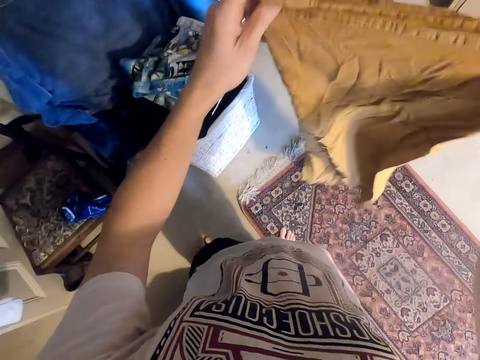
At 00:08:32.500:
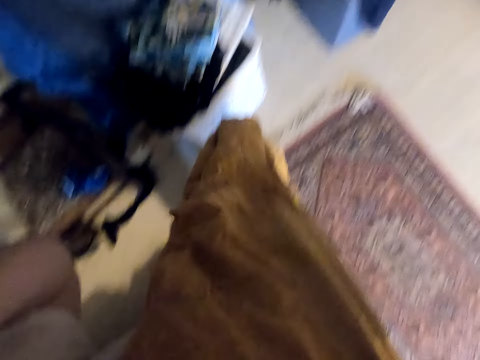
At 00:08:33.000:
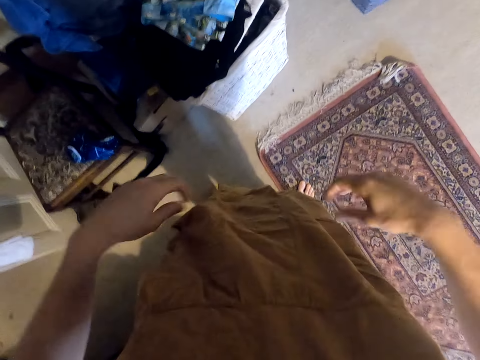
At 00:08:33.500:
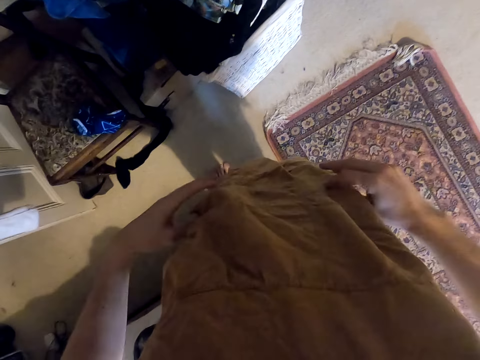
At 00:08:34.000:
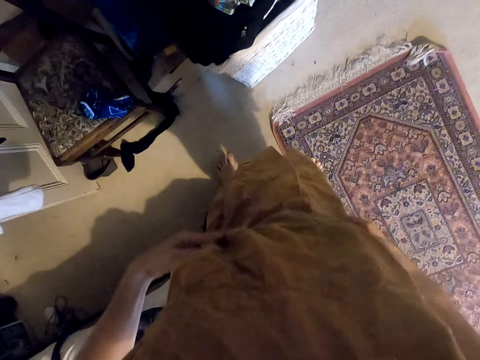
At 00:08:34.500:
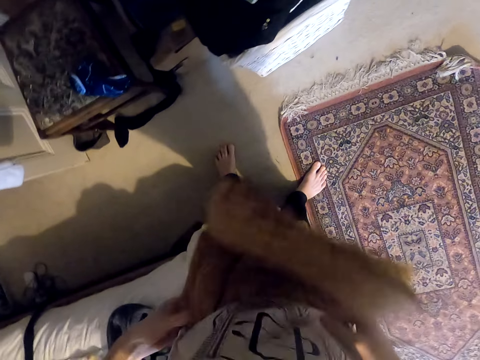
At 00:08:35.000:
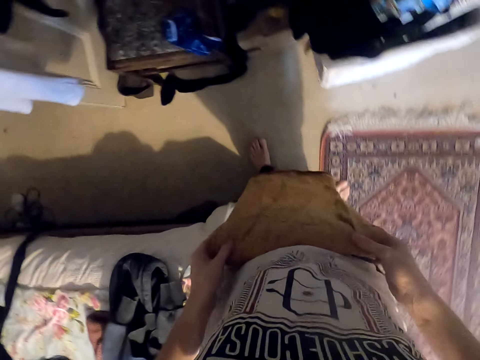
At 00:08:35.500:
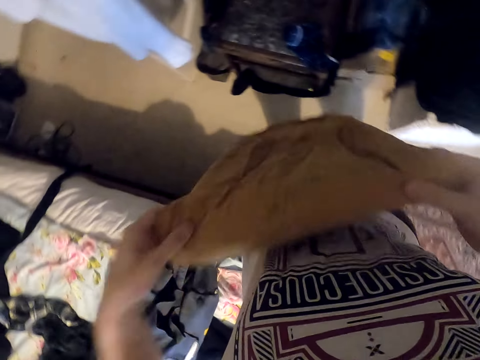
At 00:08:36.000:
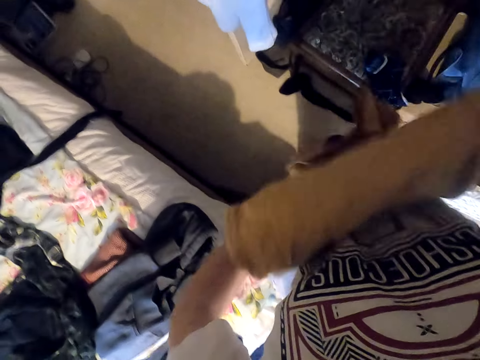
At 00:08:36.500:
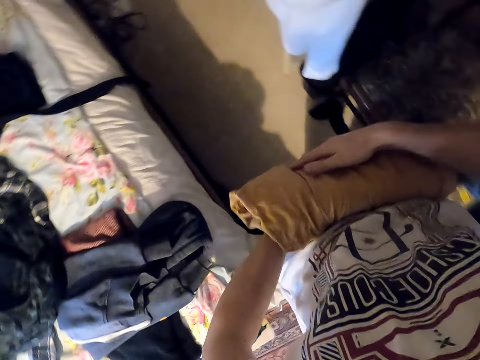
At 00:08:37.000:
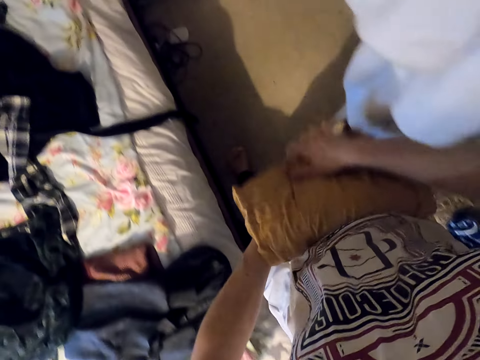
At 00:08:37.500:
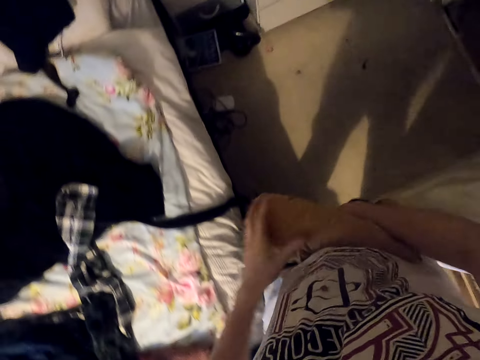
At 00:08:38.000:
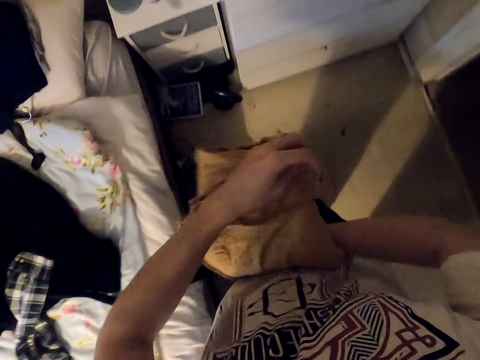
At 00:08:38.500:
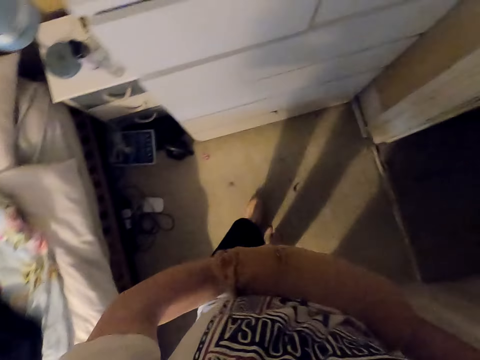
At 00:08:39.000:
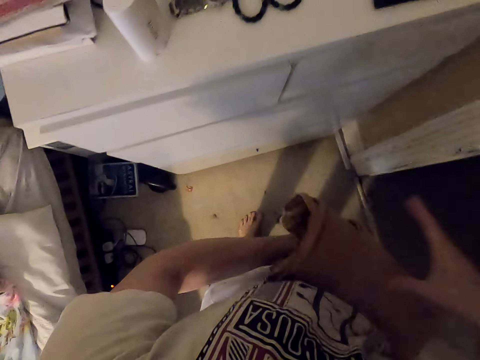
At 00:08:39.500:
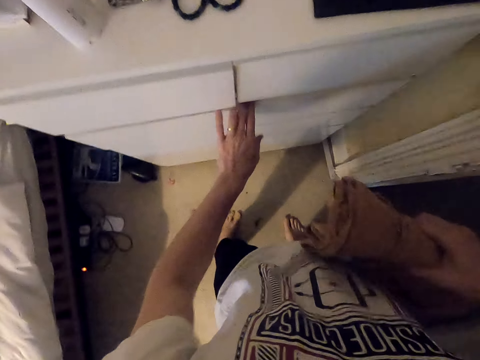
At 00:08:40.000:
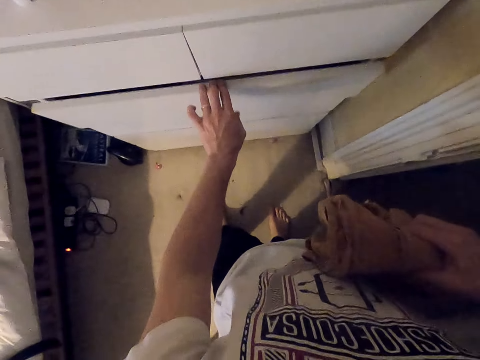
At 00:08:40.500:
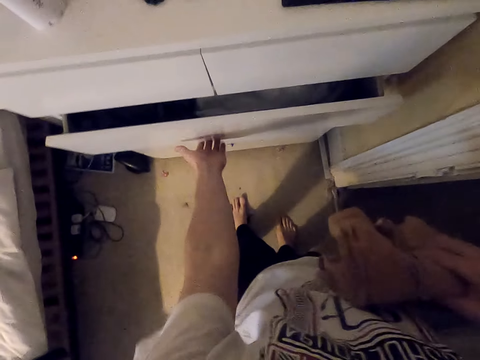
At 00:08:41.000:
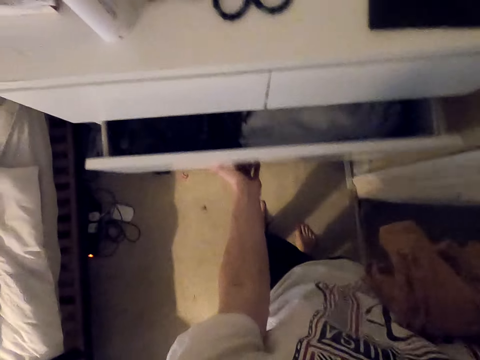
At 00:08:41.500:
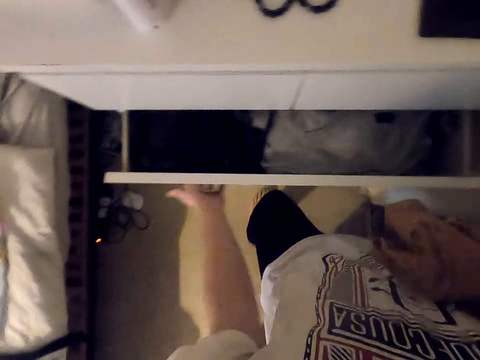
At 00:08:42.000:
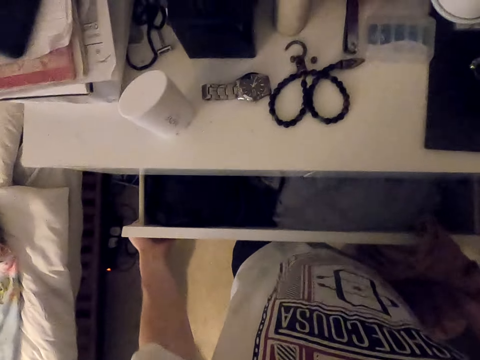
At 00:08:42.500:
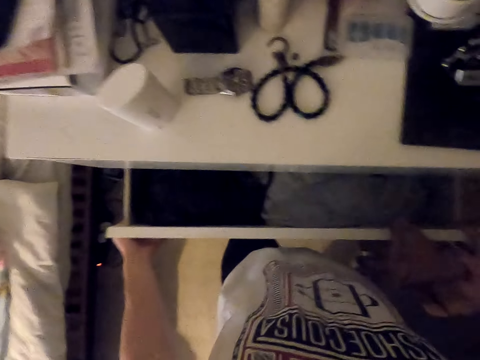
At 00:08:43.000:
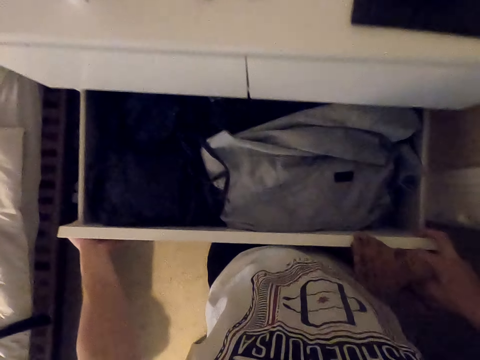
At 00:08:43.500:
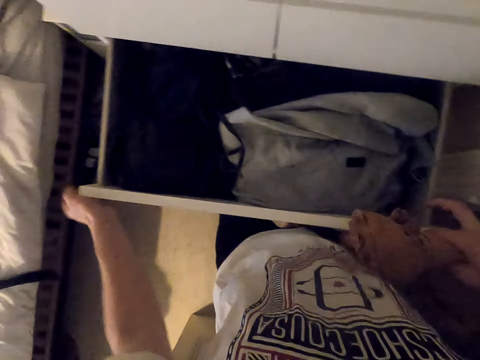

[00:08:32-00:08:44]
The camera wearer moves the cloth towards the body. They fold a cloth. They fold the cloth again. They move around. They open a drawer.

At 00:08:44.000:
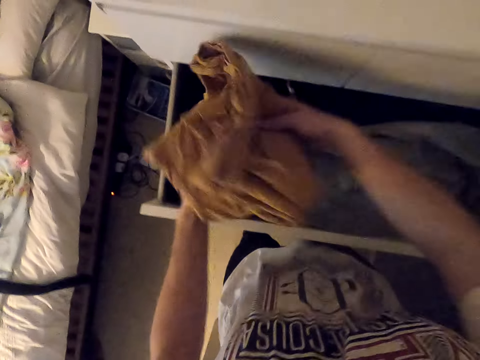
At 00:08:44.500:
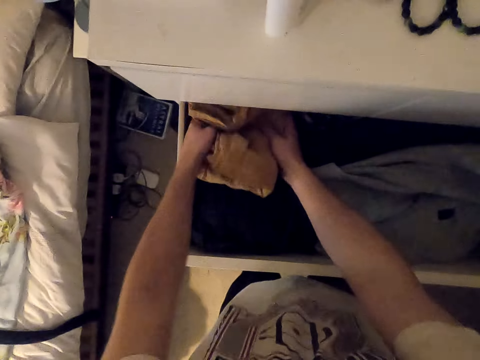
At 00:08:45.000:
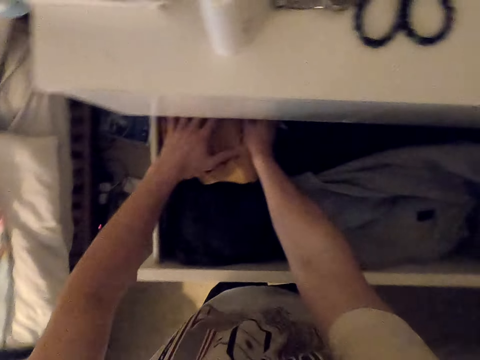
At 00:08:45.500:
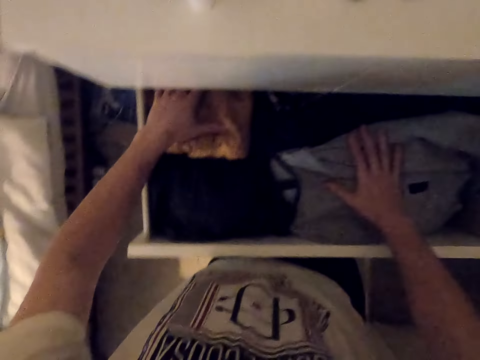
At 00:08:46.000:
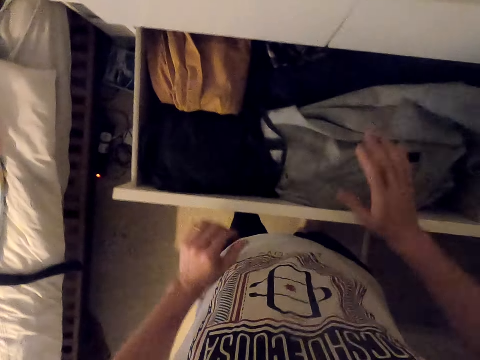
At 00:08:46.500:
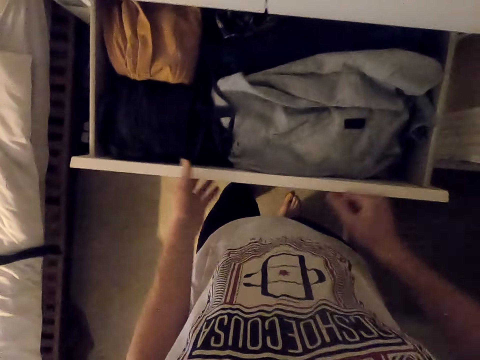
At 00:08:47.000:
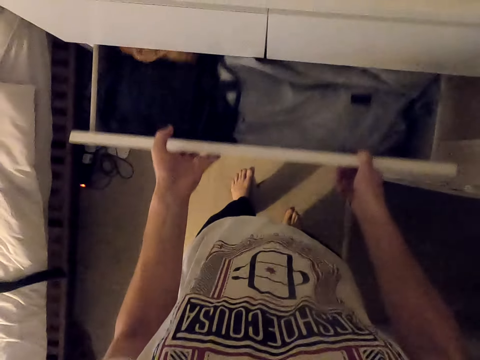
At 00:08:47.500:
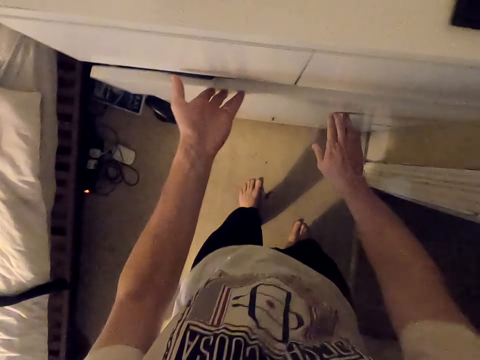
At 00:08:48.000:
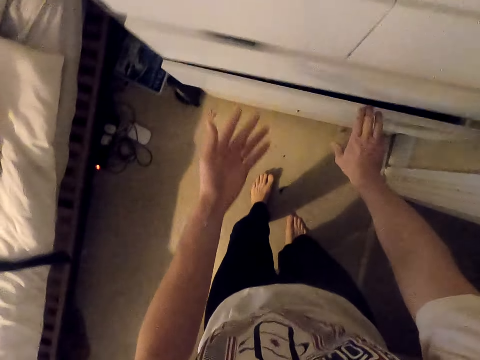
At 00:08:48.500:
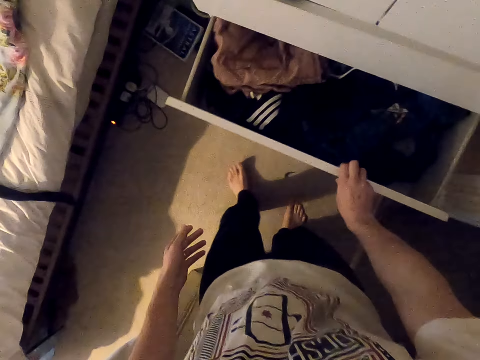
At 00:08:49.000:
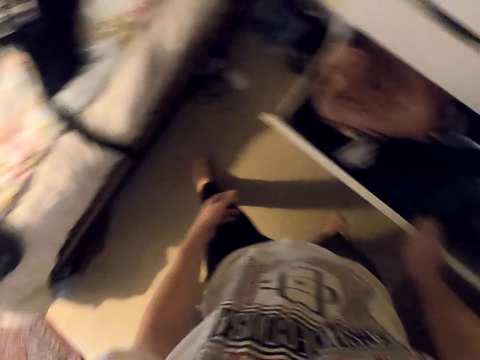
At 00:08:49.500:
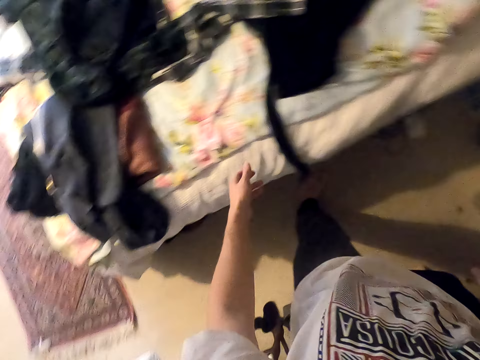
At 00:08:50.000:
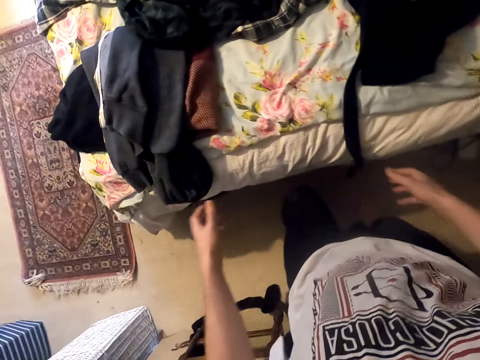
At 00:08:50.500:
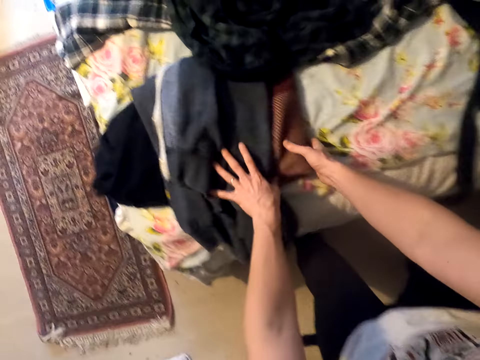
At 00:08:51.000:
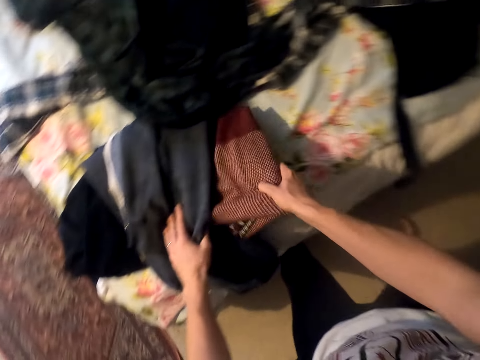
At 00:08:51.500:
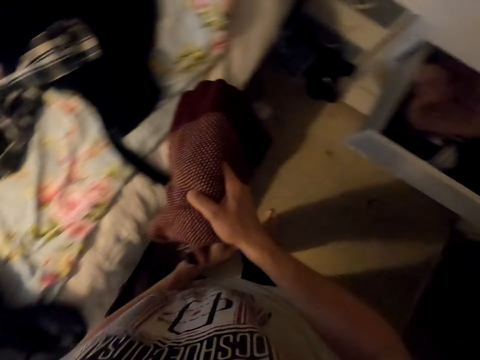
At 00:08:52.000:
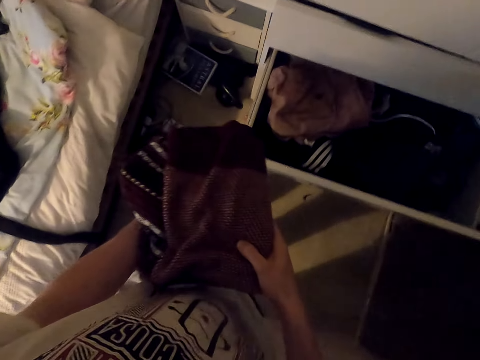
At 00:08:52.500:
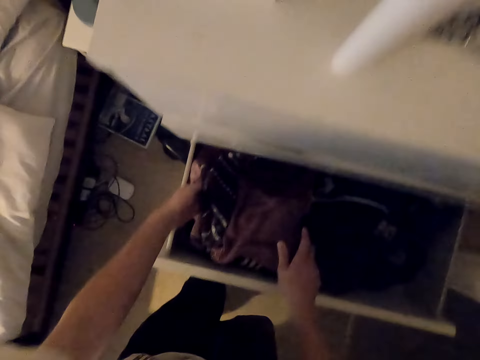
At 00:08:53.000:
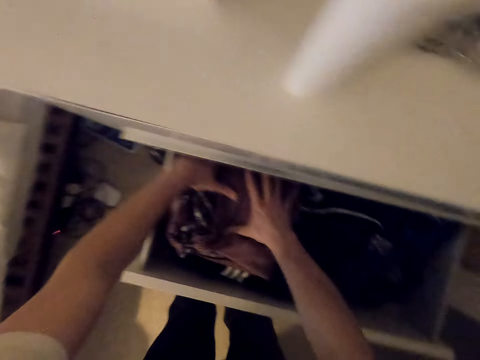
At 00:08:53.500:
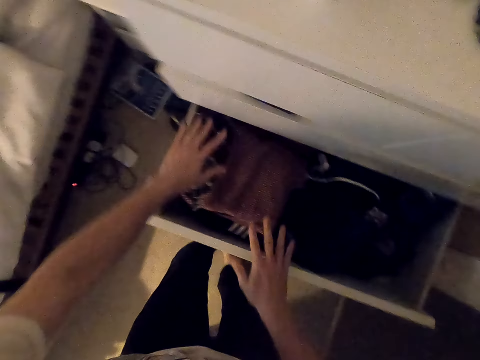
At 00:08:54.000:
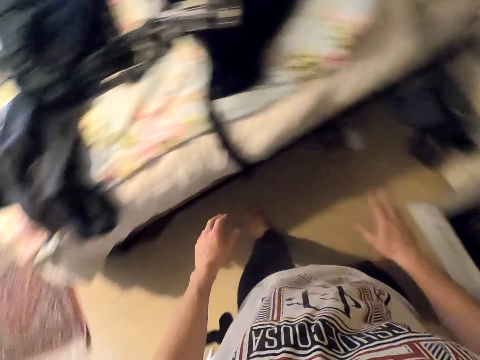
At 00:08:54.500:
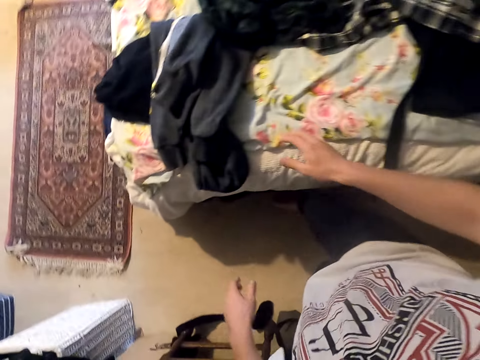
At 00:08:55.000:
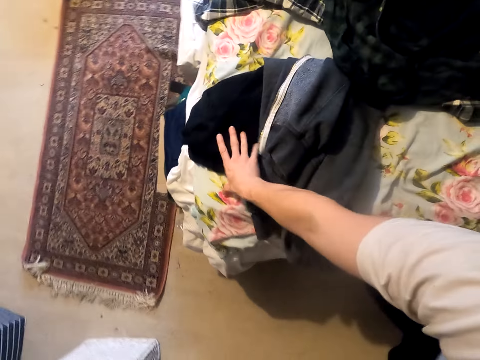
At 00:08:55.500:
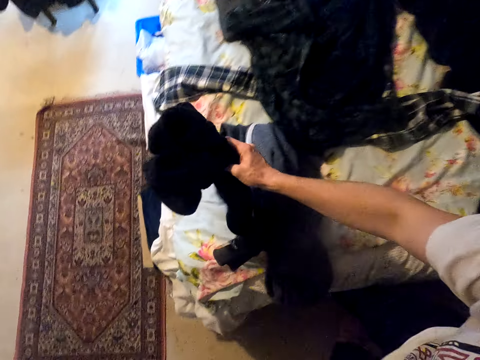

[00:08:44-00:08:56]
The camera wearer holds the pants. They put the pants in the drawer. They touch the clothes. They close the drawer. They pull the drawer. They move around. They pick up a sweater. They hold the sweater with the other hand. They drop the sweater in the drawer. They touch the sweater. They press the clothes. They move around. They pick up apparel.

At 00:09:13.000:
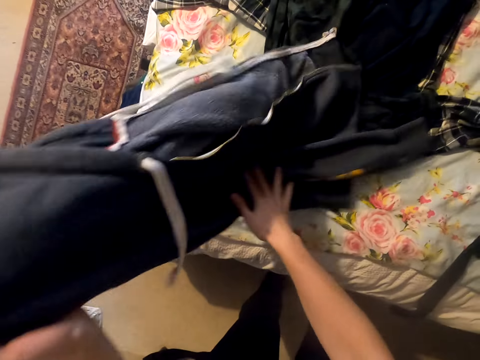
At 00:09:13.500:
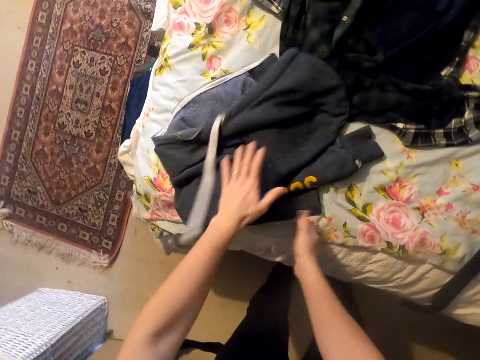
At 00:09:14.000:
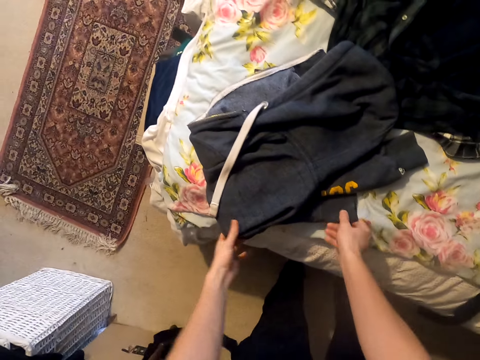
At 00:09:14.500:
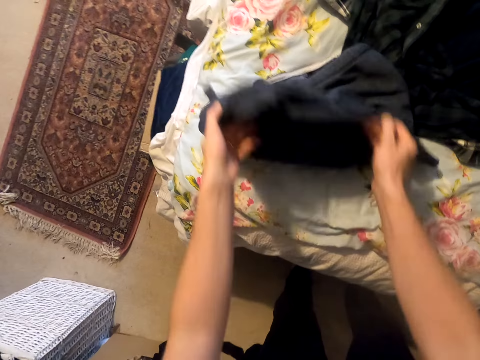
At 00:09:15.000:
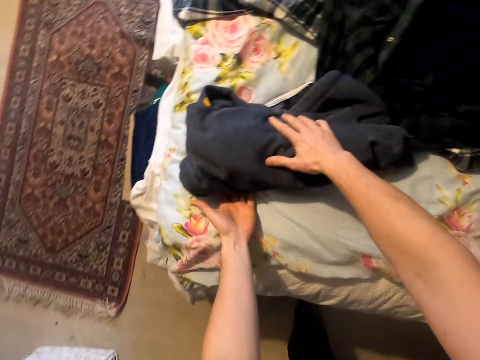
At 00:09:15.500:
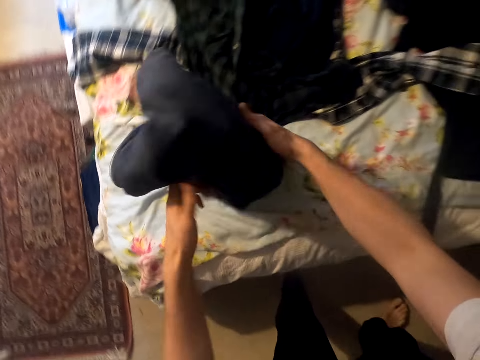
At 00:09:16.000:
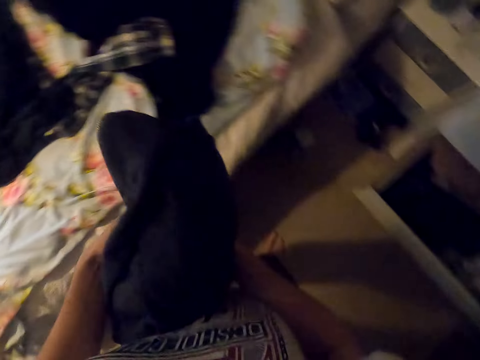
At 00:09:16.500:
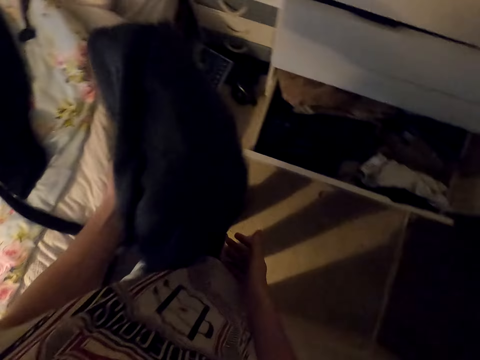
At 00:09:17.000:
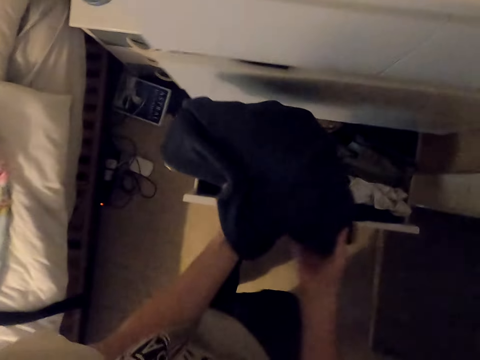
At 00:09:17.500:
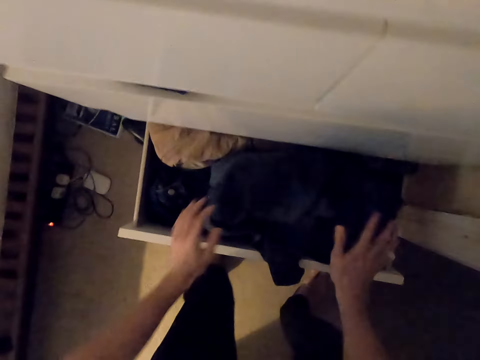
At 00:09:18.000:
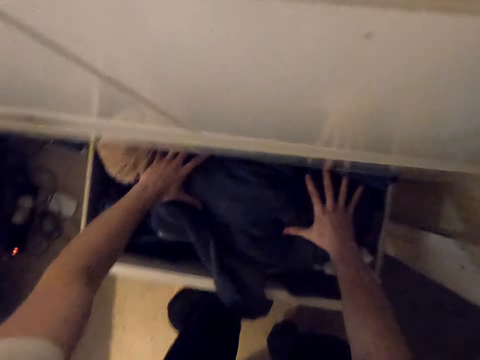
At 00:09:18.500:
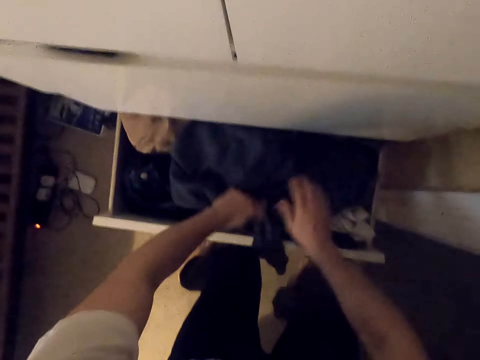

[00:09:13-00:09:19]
The camera wearer folds a jumper or sweatshirt. They carry the sweatshirt. They fold the jumper again. They move around and lift the jumper. They put the jumper in a drawer. They press the jumper.
